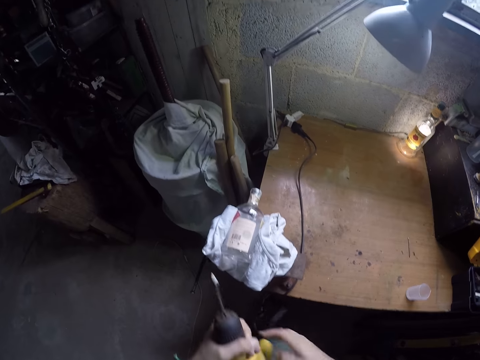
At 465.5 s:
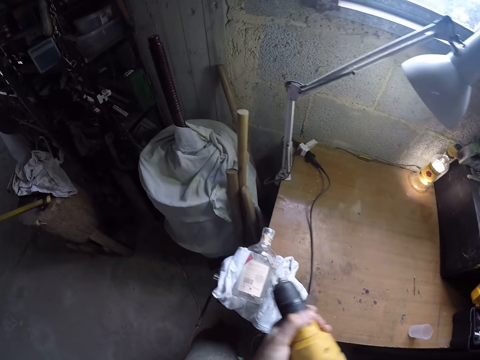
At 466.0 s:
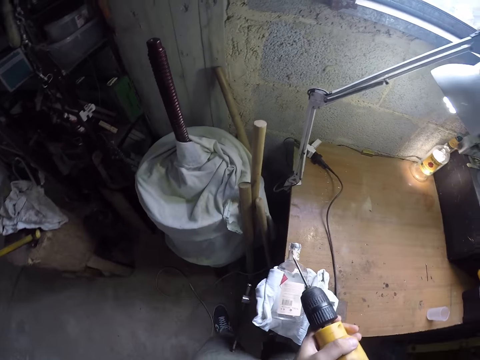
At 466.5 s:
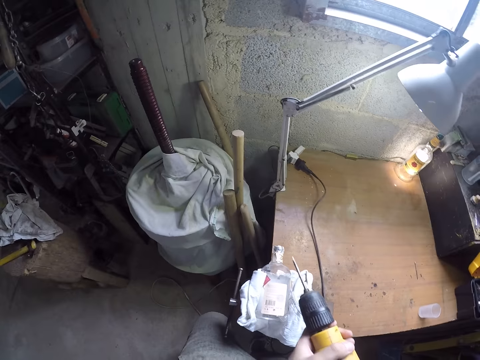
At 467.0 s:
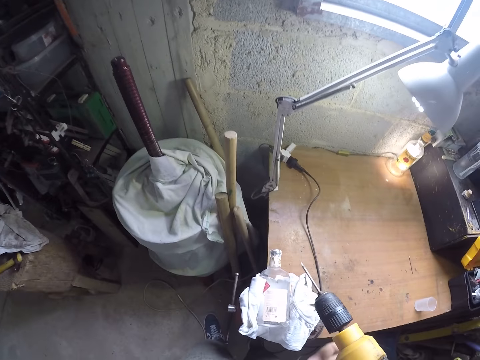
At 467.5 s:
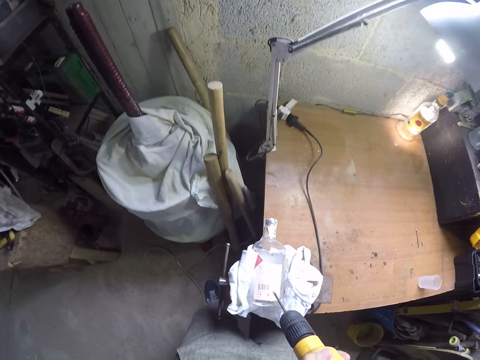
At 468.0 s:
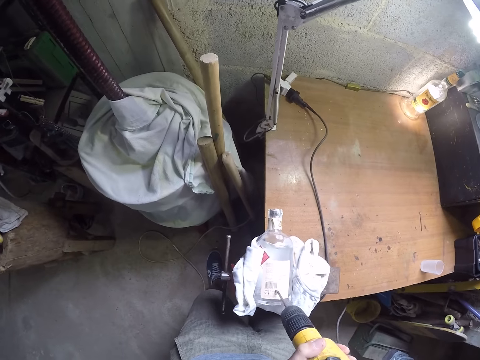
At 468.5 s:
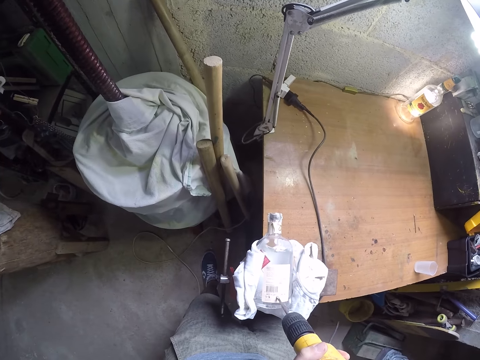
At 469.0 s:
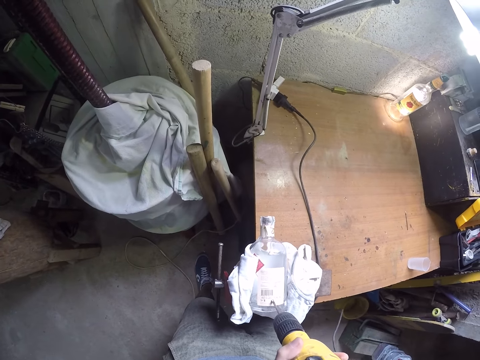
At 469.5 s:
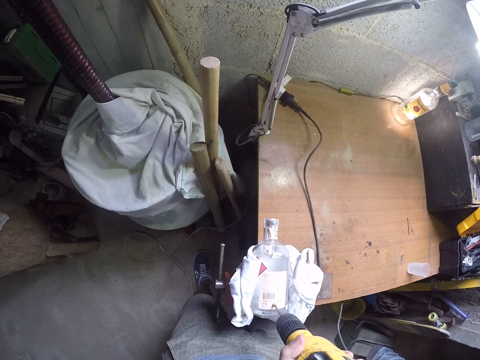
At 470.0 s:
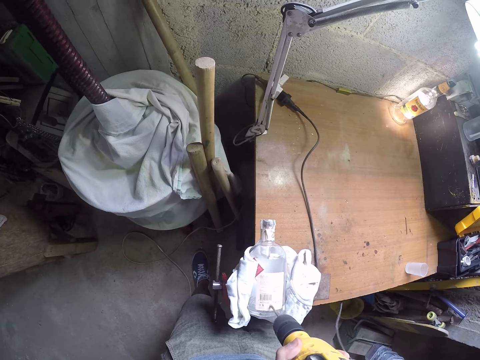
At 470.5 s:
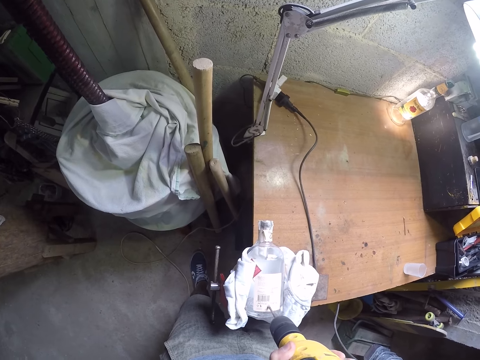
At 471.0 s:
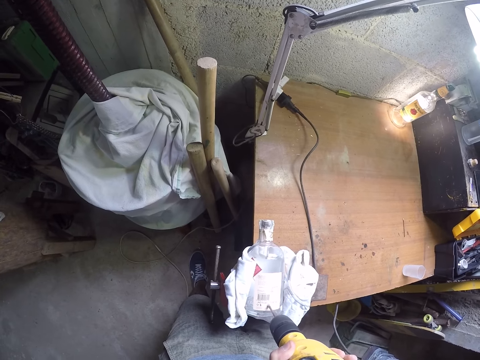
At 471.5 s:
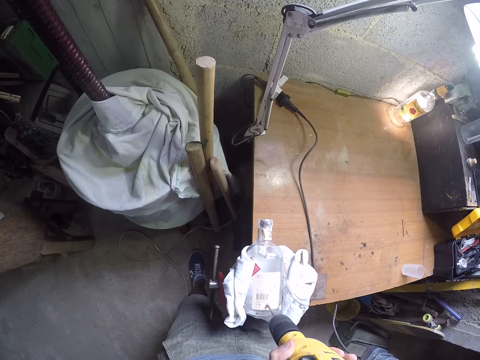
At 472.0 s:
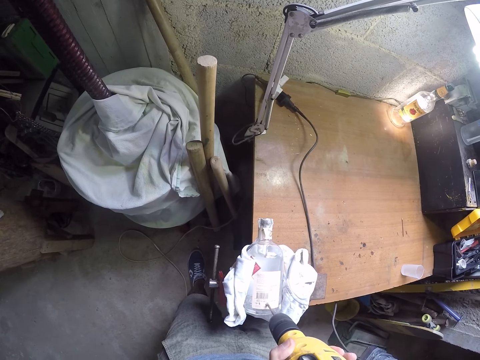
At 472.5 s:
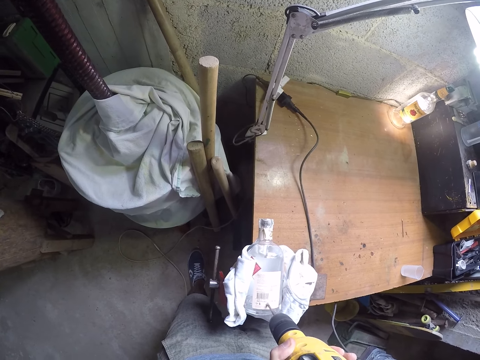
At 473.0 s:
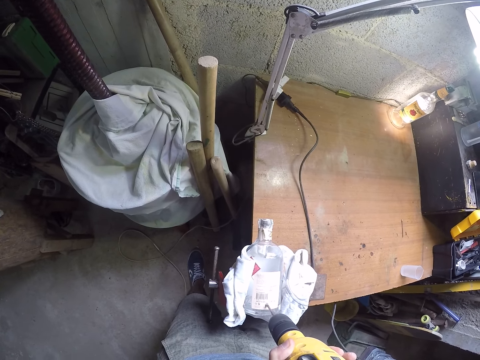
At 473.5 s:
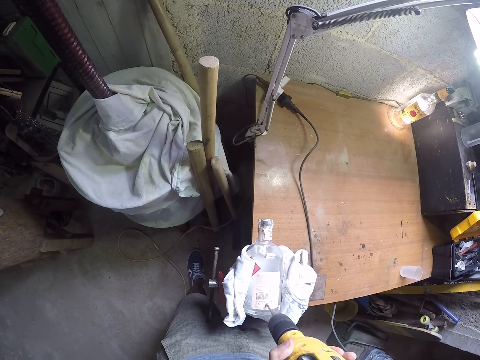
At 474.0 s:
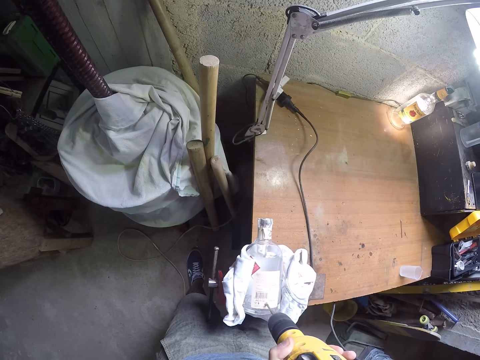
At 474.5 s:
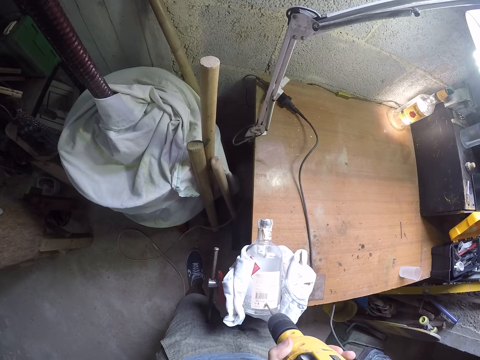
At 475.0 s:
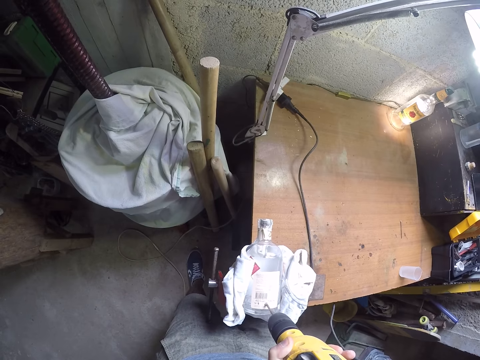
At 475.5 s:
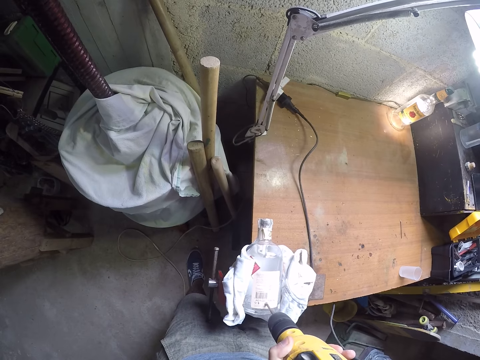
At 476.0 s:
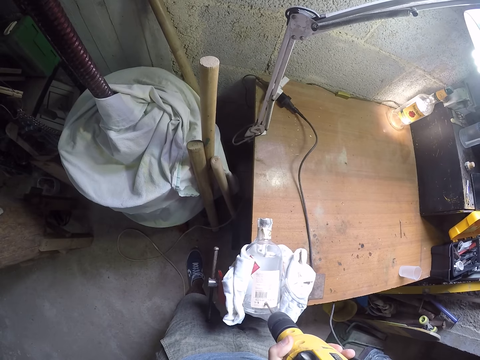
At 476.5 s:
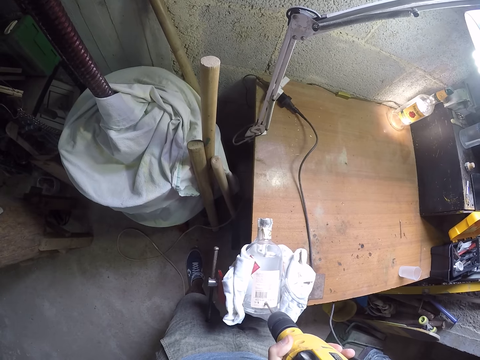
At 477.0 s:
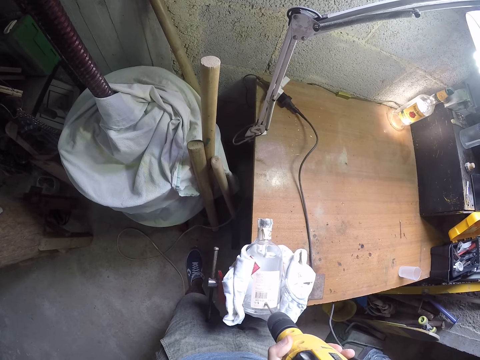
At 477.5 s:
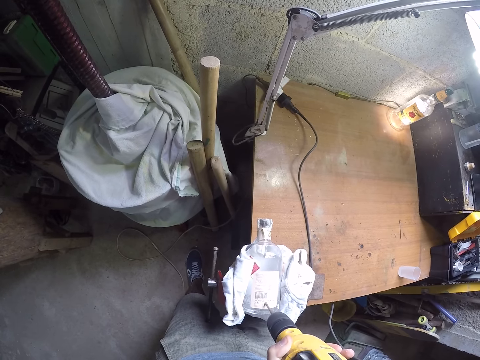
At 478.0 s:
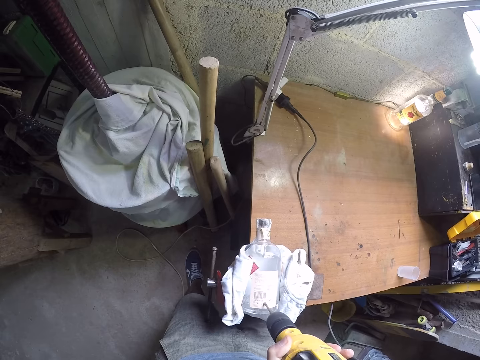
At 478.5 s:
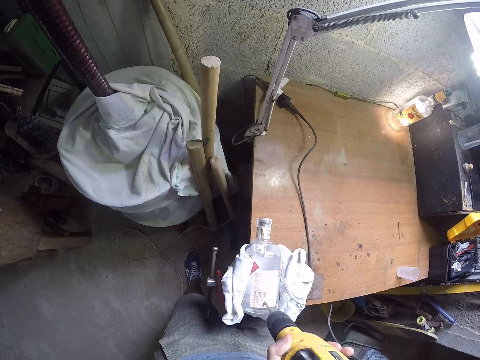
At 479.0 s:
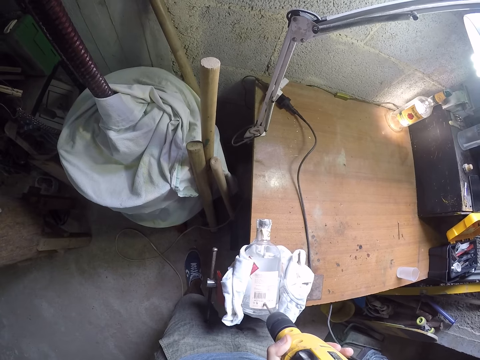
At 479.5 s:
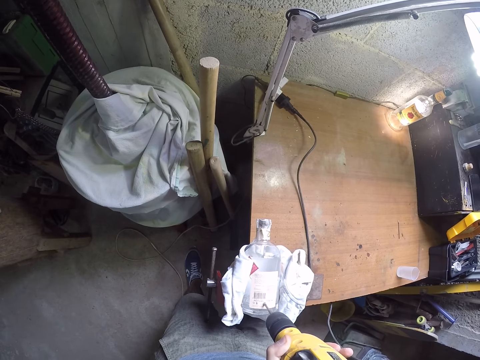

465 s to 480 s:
The camera wearer fits the electric drill on the broken bottle with both hands. They drill the broken bottle with the electric drill in both hands.

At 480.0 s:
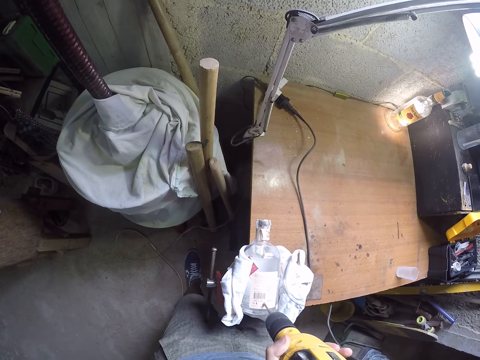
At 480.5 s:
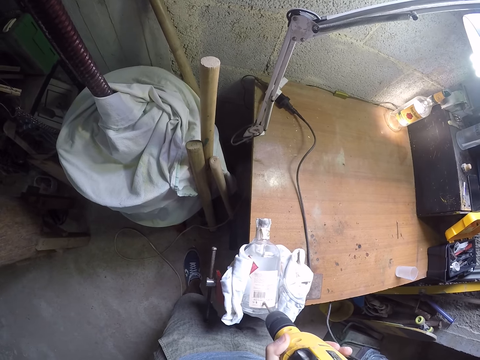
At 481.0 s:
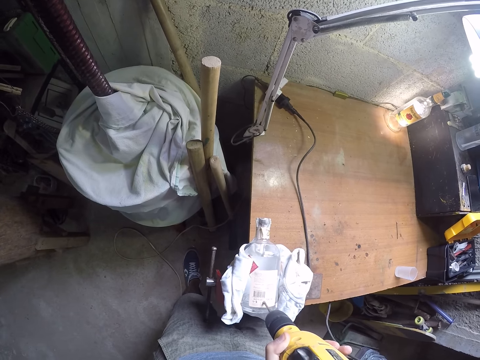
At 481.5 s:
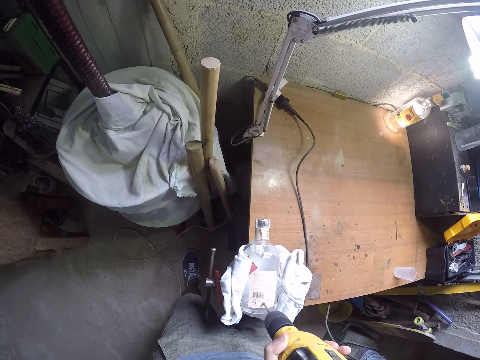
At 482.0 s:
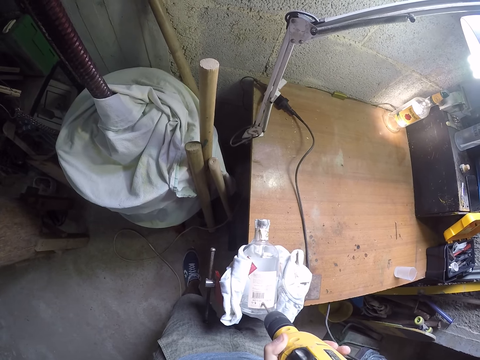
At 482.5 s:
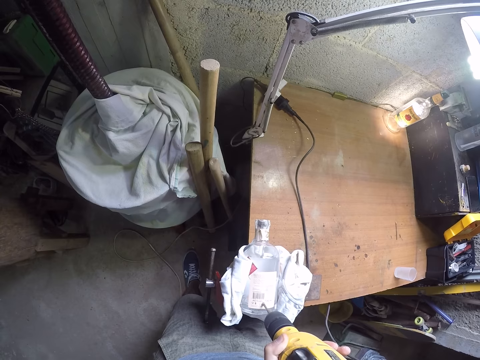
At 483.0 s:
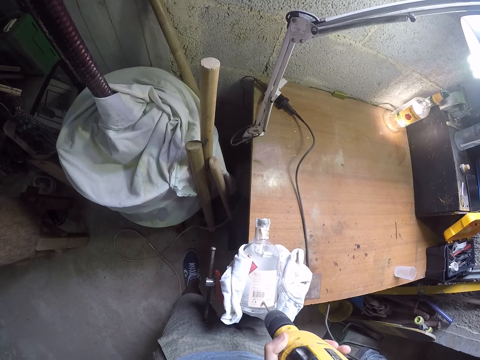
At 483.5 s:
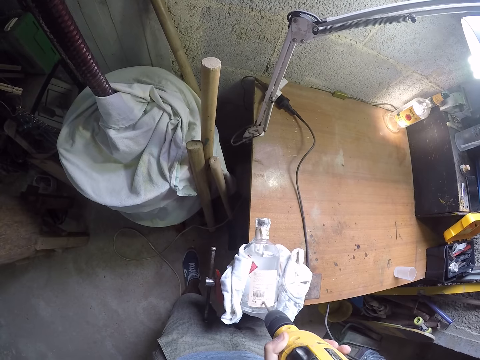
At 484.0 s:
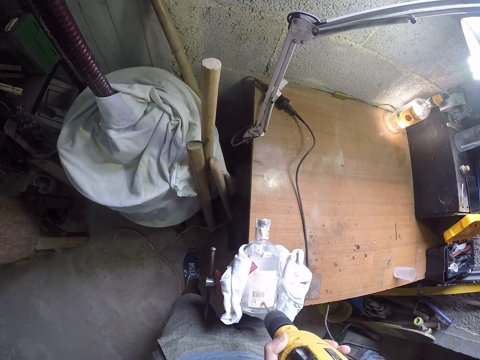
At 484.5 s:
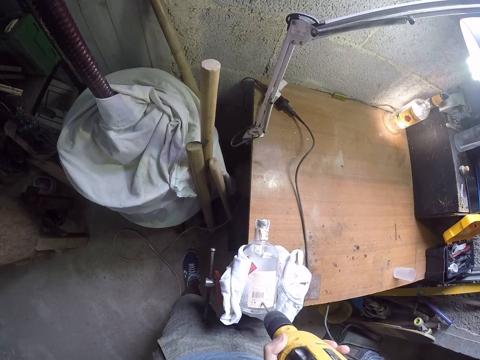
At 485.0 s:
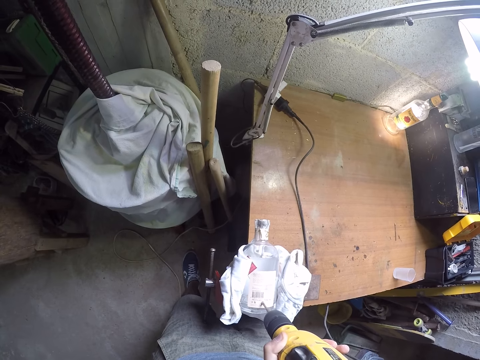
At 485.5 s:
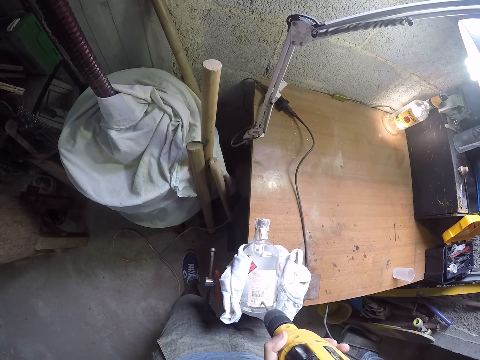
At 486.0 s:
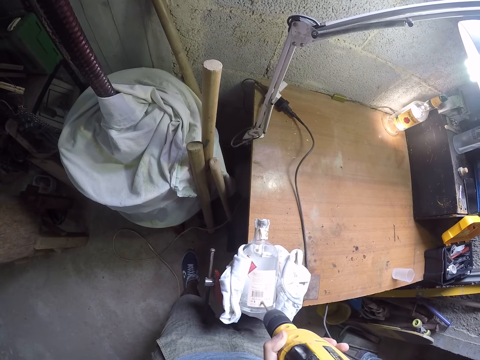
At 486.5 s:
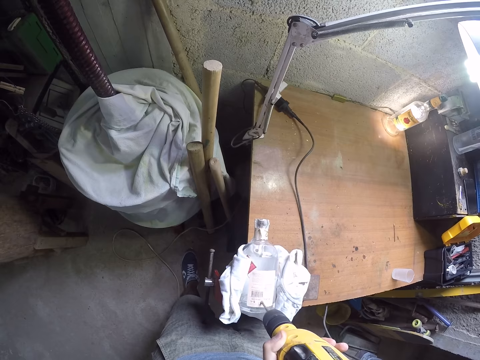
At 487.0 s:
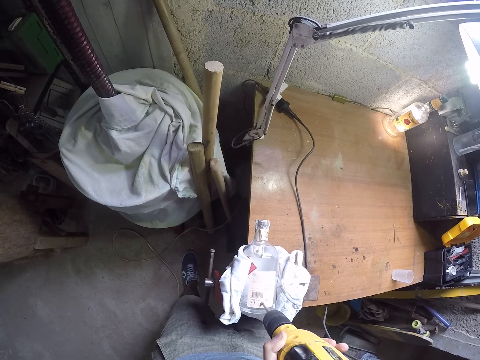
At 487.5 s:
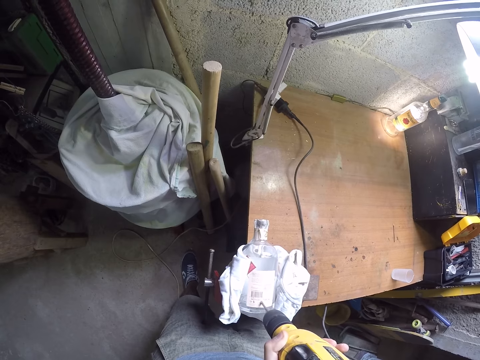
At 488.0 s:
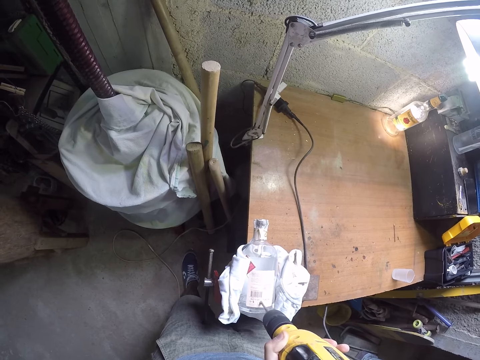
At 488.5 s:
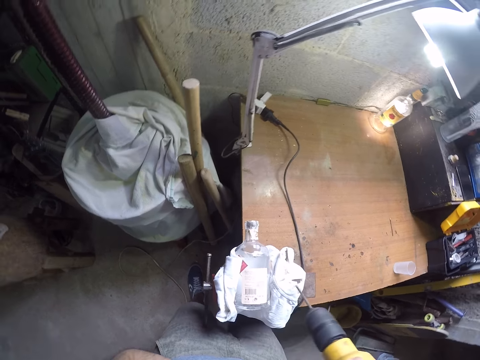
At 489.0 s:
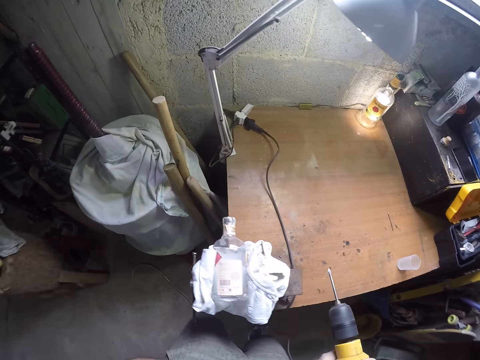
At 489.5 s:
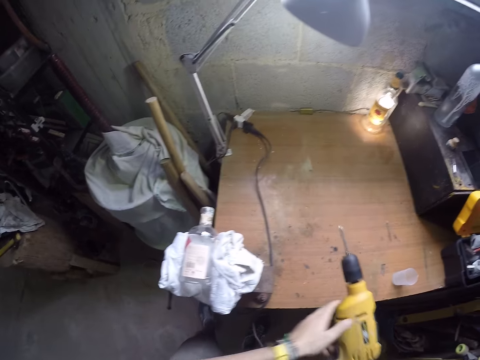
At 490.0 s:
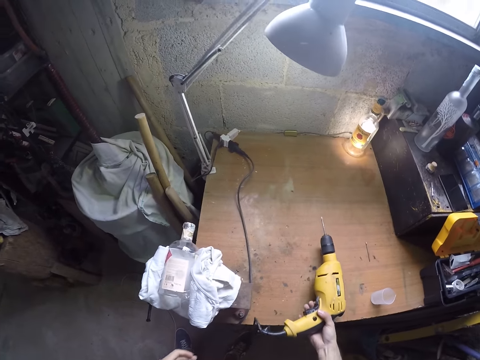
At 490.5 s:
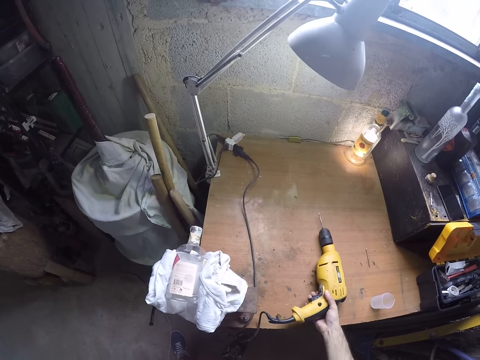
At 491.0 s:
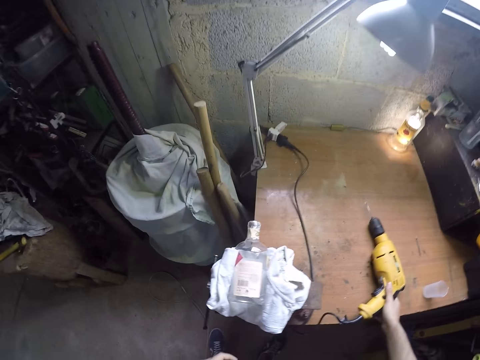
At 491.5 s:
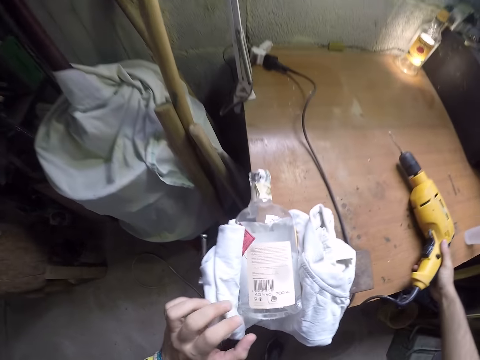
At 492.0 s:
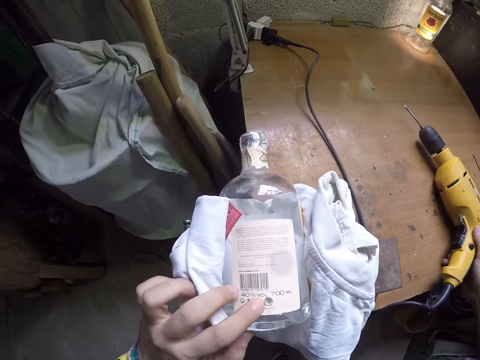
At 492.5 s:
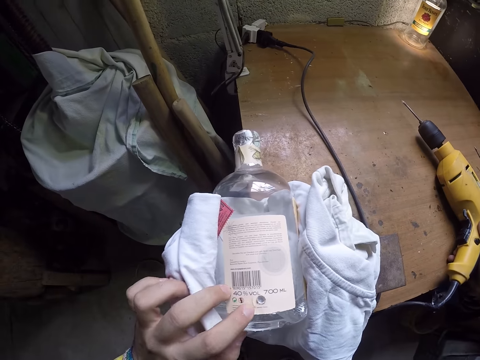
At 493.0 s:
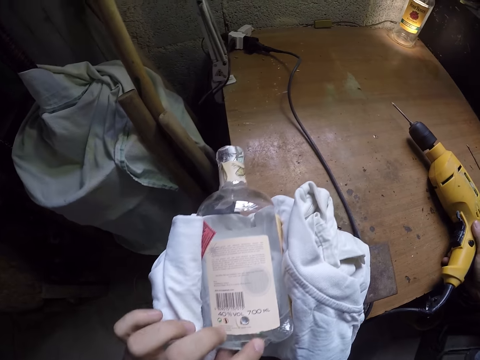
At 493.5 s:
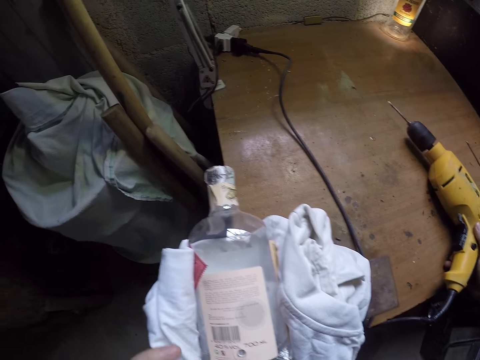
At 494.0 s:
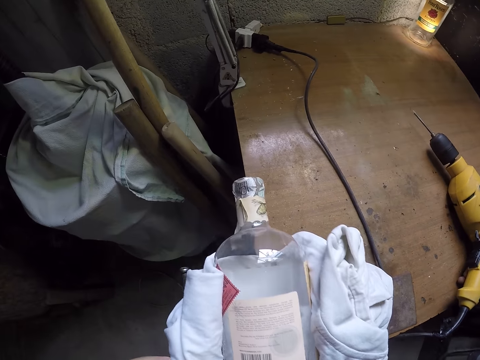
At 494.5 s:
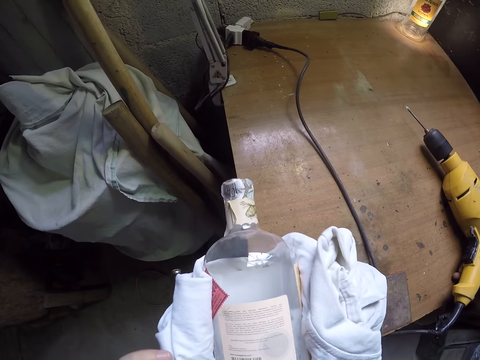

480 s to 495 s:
The camera wearer drops the electric drill on the workbench with his right hand. He feels the texture of the glass bottle with his left hand.
